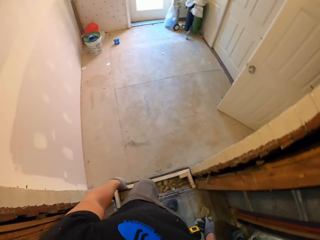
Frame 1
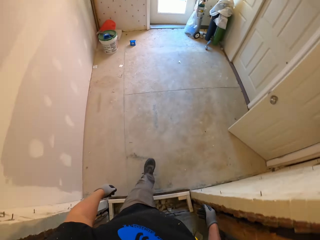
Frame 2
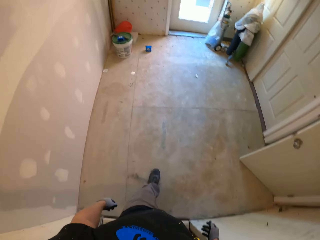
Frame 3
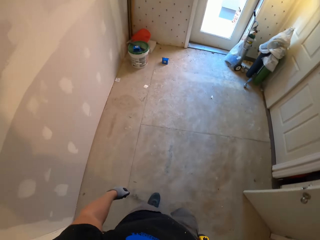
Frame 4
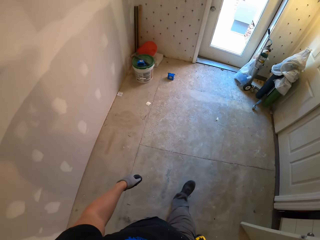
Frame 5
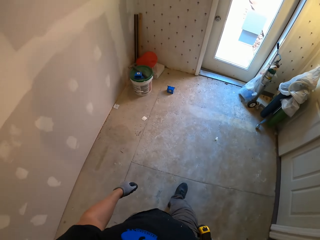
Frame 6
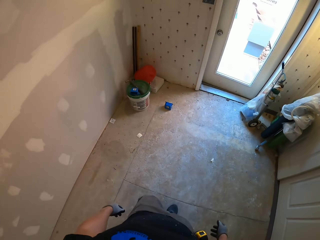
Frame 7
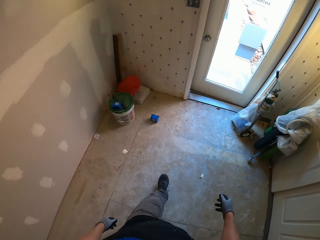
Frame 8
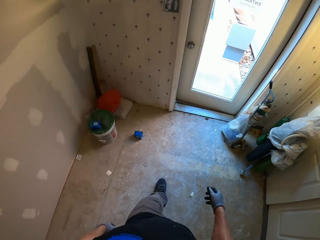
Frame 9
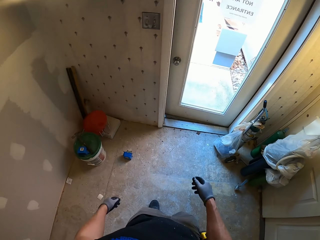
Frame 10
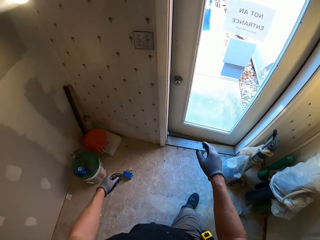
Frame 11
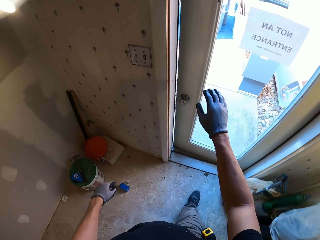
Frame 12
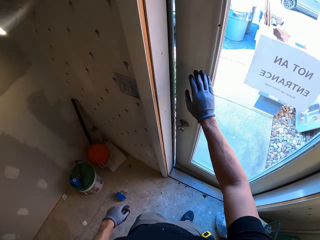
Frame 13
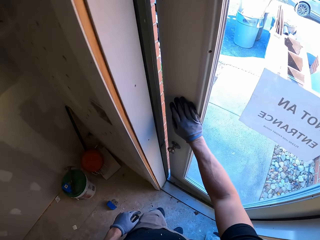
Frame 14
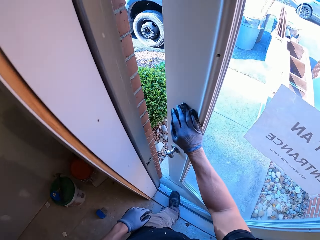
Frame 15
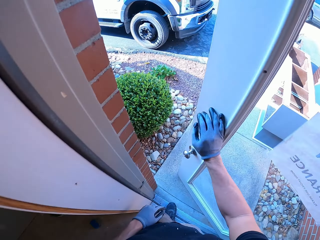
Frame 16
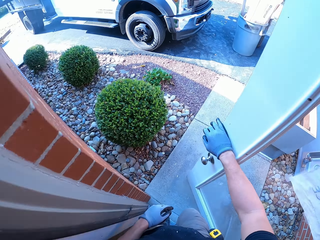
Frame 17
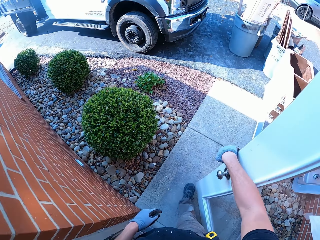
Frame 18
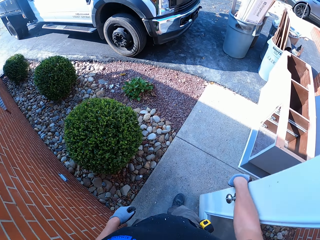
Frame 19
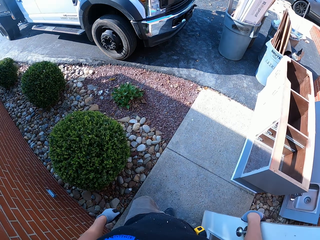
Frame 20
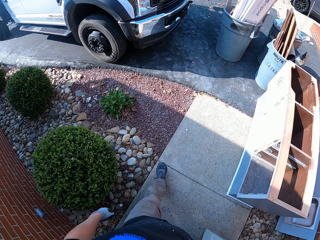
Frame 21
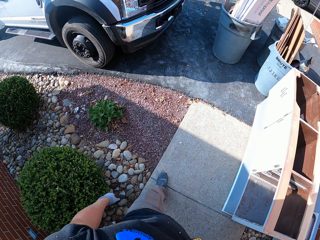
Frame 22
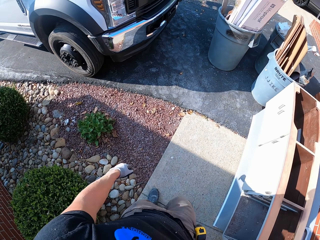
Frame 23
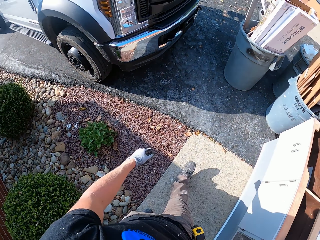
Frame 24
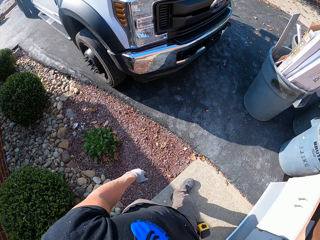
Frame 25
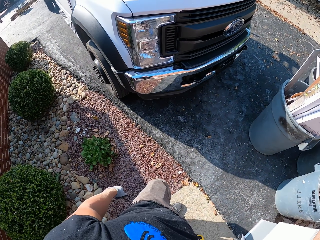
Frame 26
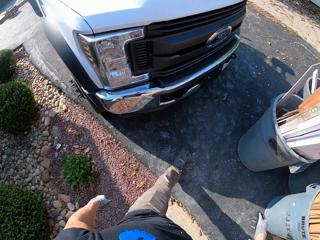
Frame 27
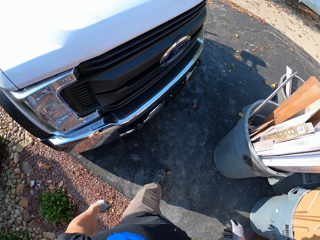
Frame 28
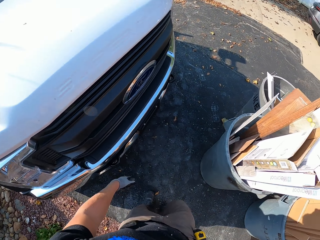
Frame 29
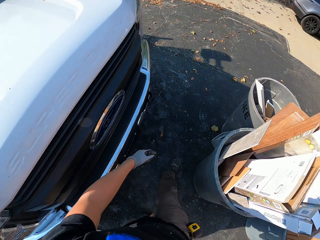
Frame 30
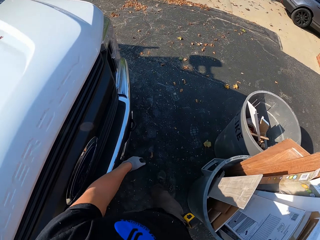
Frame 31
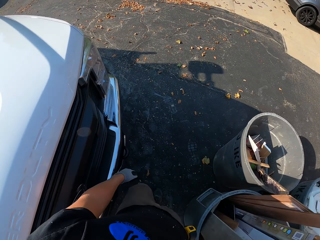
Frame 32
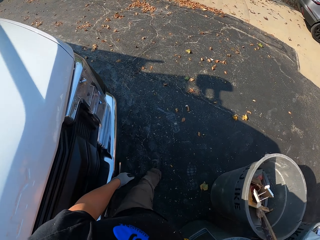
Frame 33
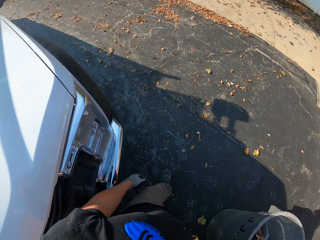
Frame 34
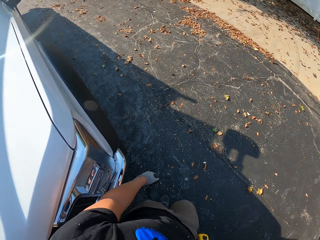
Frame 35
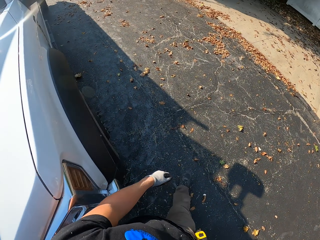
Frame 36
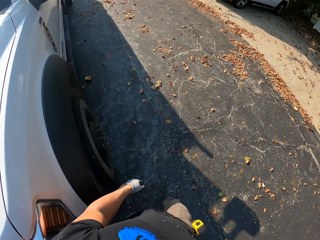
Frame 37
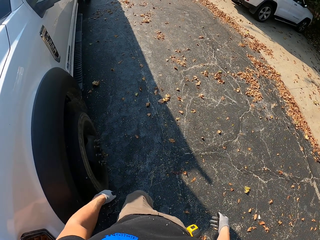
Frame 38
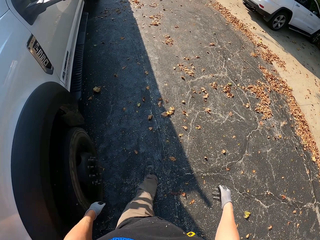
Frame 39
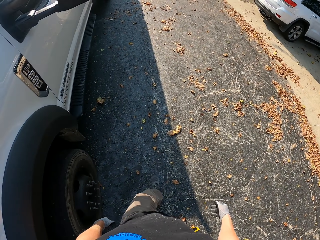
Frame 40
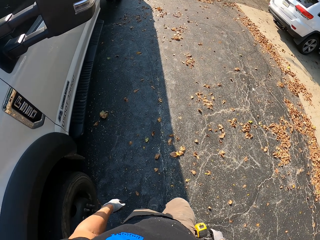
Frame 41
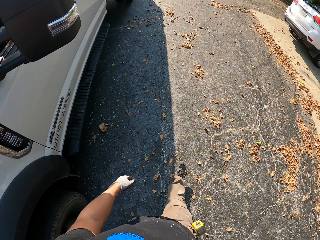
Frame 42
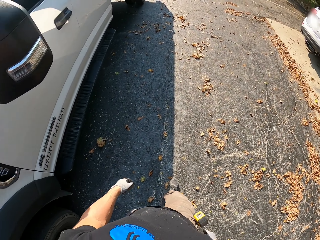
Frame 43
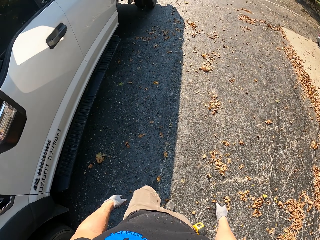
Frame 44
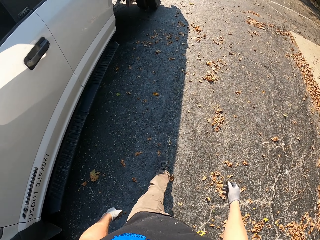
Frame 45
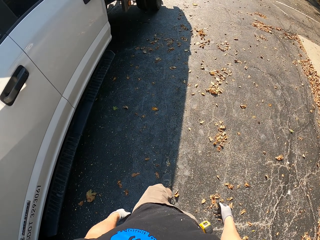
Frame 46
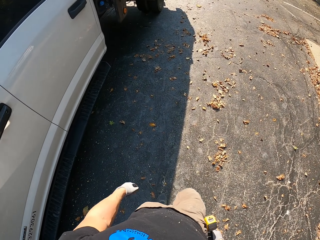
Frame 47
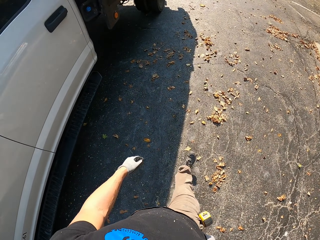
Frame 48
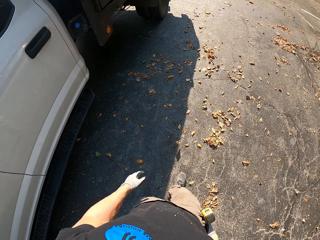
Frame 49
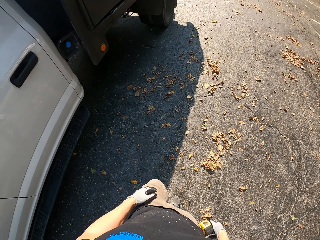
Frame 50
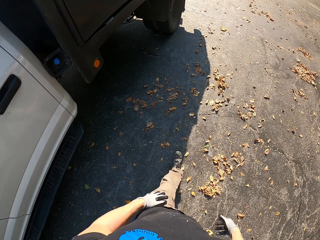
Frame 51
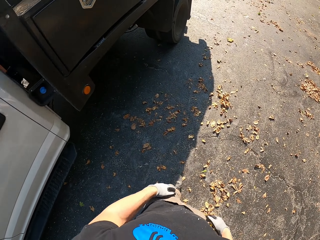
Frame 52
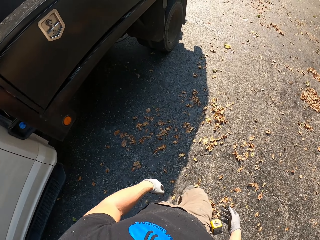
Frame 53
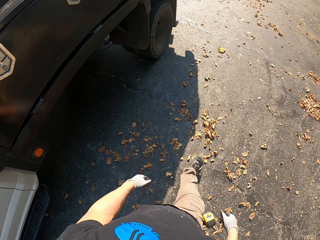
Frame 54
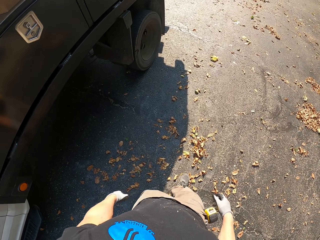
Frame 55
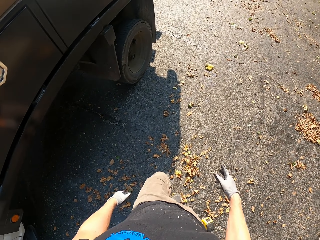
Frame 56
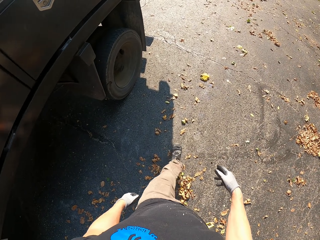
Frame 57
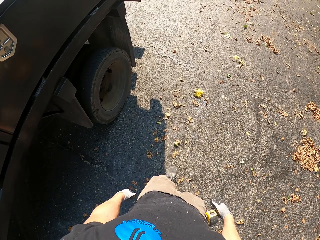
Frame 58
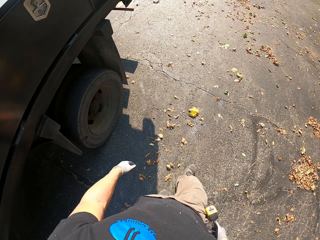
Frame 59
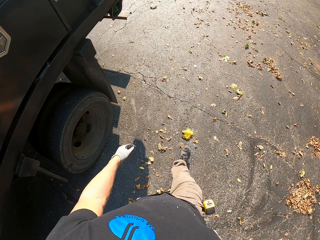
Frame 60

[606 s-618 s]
The camera wearer opens a door with the right hand. They walk outside.

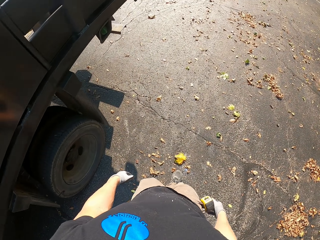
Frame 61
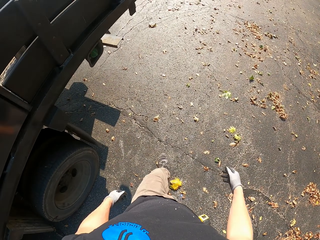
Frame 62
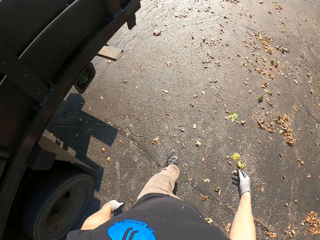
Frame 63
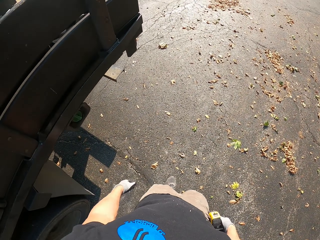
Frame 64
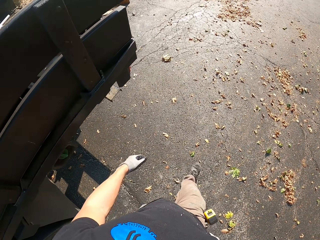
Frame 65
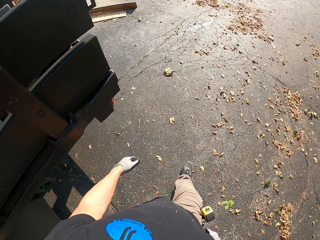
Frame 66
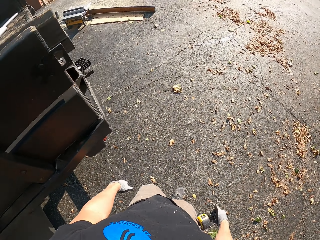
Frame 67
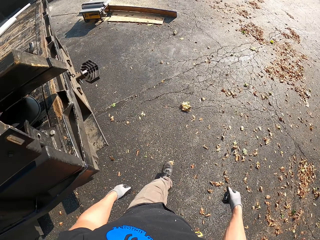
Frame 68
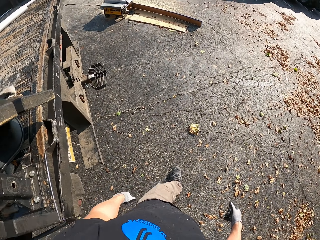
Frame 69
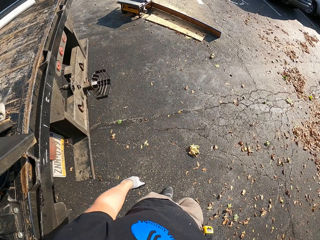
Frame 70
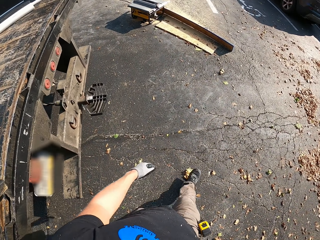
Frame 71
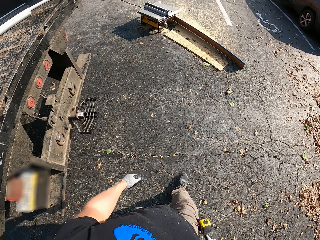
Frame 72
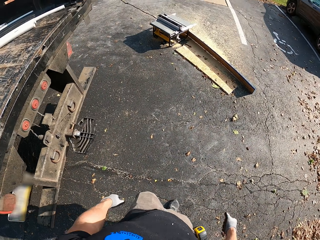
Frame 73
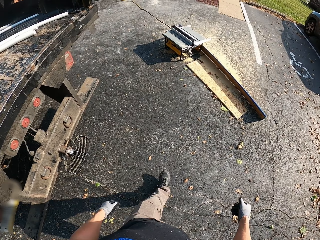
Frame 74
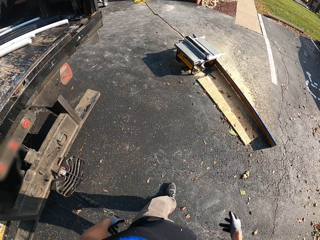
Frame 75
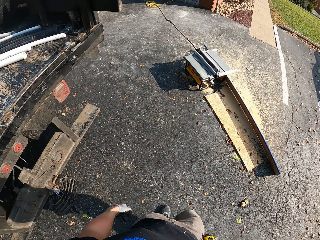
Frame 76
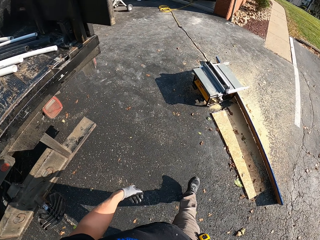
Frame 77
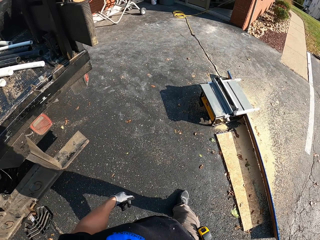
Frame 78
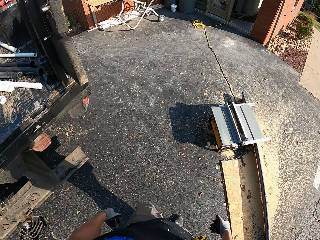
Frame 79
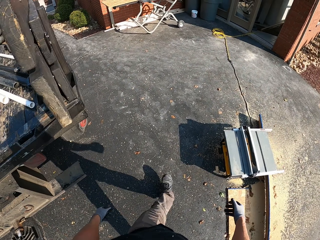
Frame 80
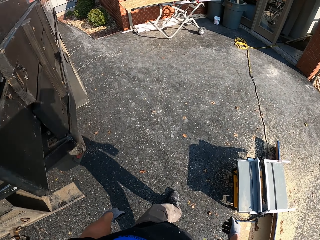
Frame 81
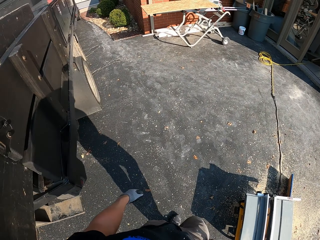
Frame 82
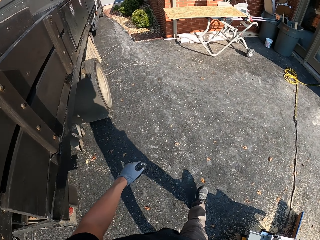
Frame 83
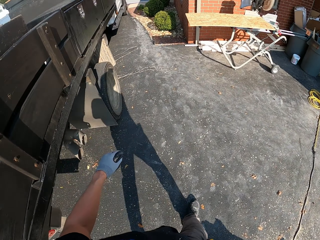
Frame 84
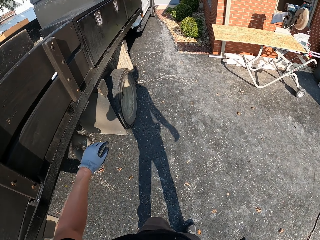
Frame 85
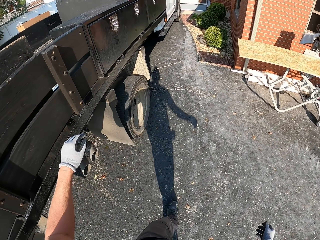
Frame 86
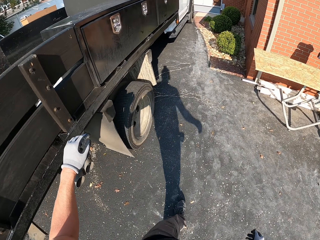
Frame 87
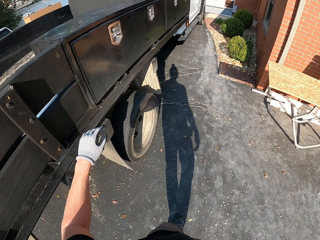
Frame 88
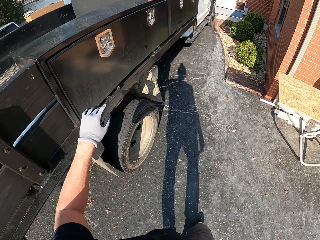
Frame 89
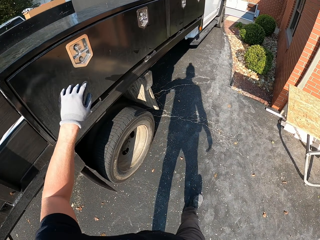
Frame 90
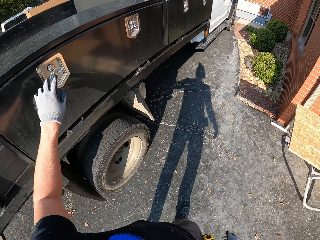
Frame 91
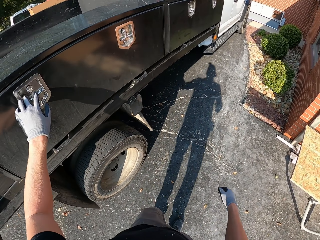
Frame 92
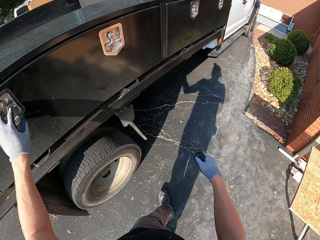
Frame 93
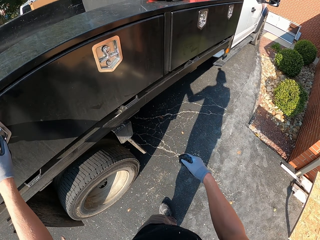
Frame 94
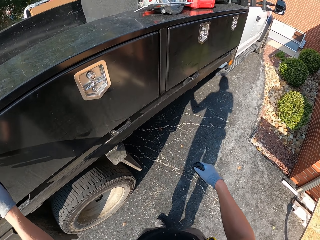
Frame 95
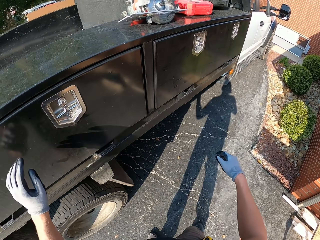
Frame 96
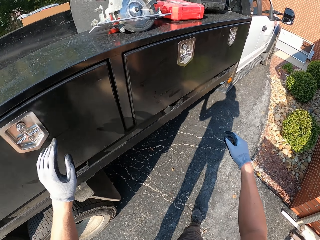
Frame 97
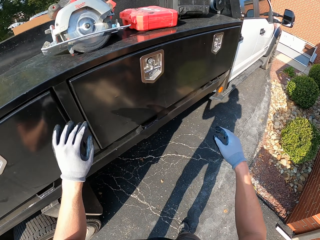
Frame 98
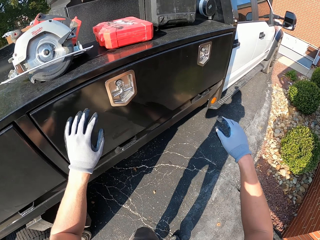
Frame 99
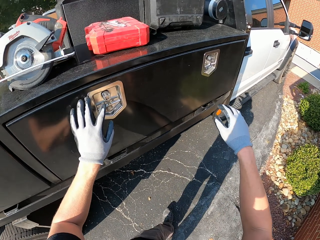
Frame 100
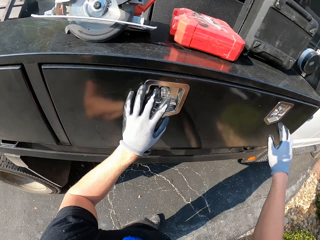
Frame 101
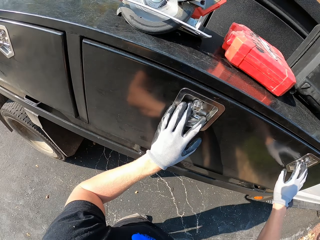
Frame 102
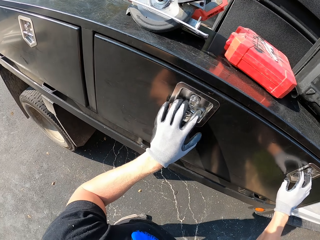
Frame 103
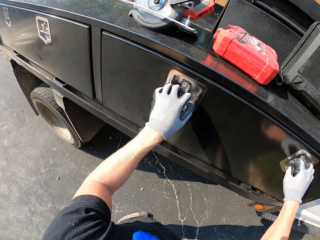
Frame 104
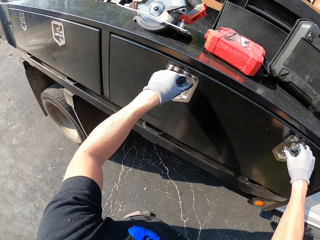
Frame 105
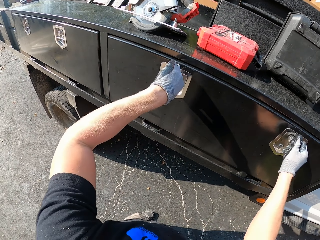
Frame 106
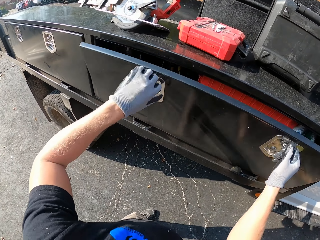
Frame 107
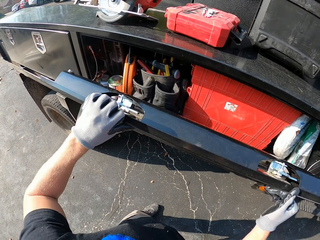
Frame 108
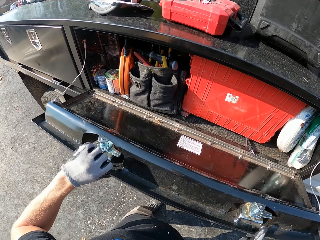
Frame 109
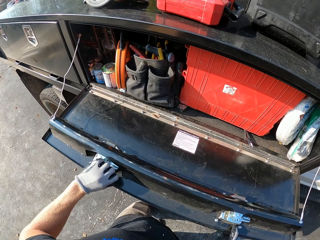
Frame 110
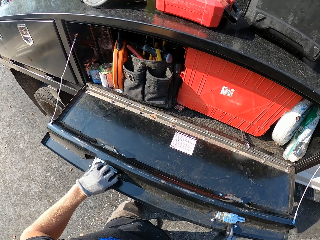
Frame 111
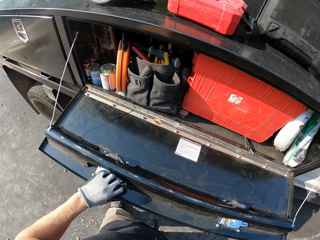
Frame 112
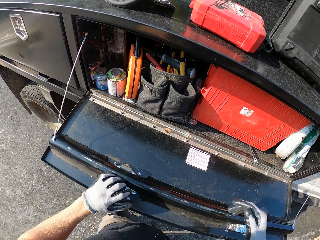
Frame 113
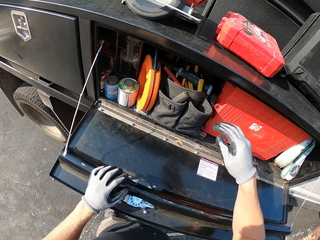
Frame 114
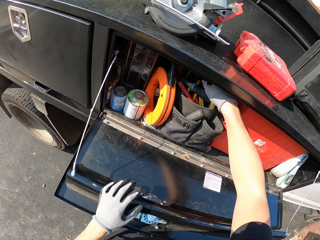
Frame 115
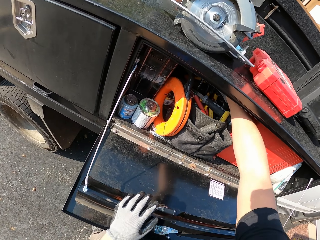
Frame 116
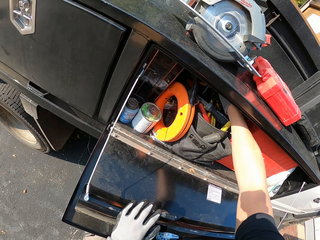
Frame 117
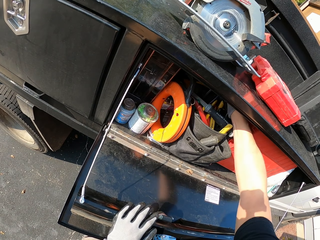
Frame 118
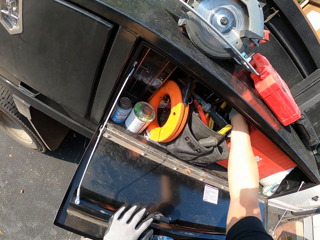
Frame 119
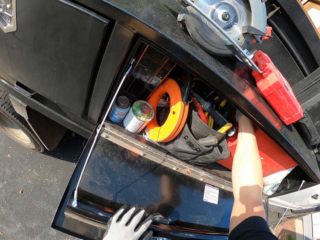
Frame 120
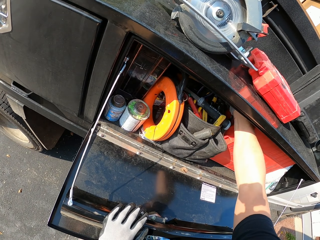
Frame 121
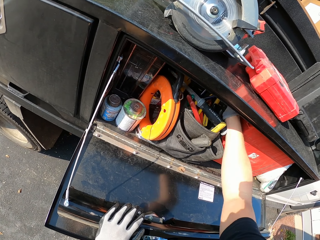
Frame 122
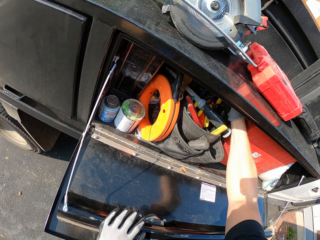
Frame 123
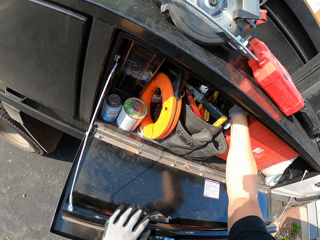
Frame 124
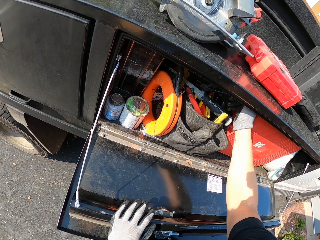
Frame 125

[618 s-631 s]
The camera wearer puts a hand on the lorry. They open a door of the lorry with both hands. They take pliers from the bag.
